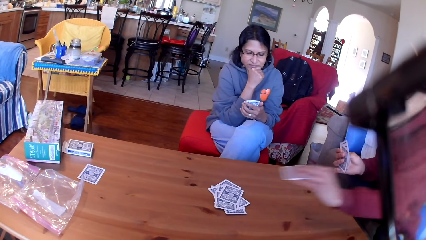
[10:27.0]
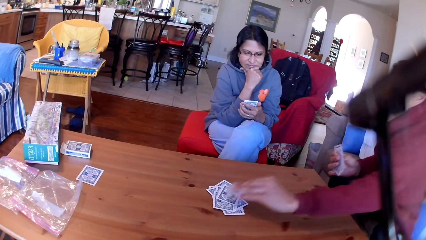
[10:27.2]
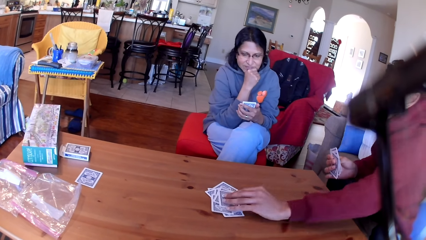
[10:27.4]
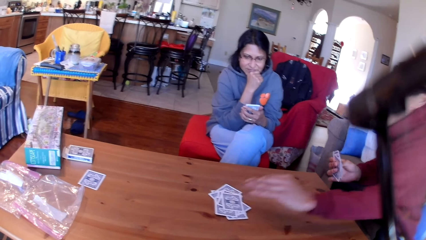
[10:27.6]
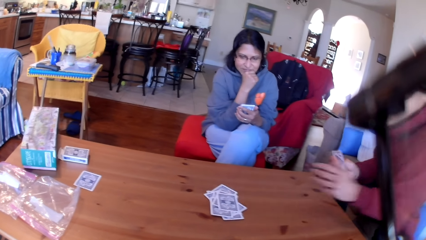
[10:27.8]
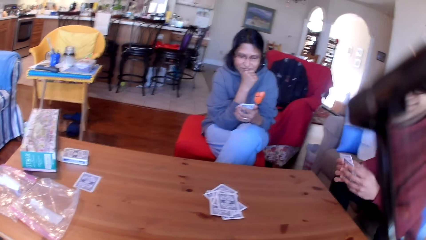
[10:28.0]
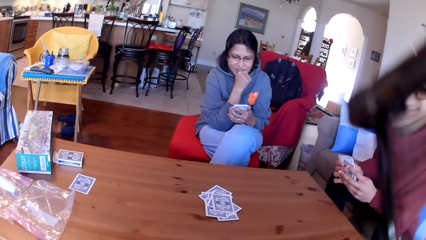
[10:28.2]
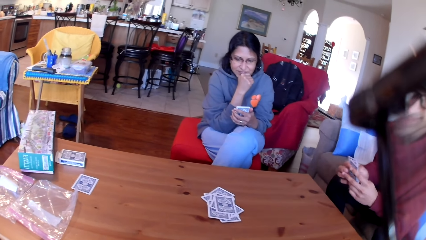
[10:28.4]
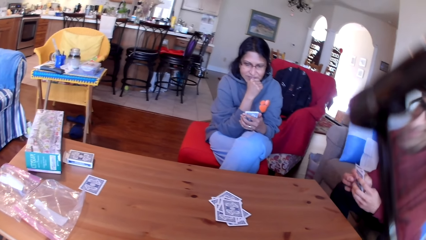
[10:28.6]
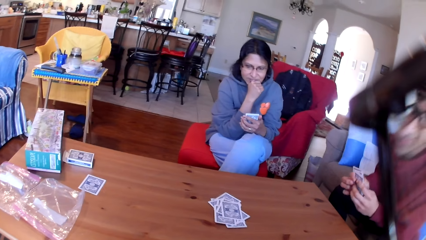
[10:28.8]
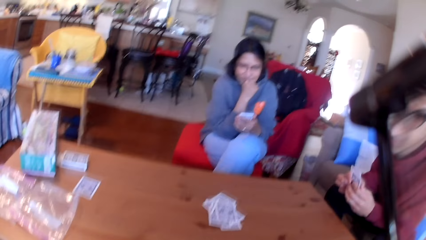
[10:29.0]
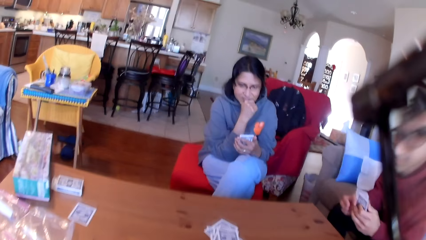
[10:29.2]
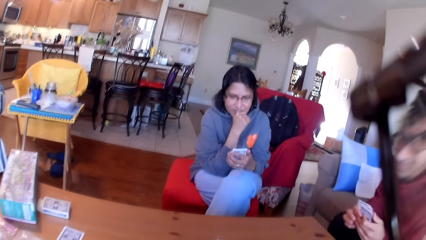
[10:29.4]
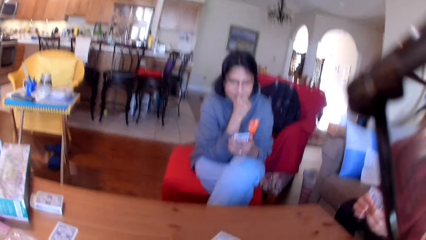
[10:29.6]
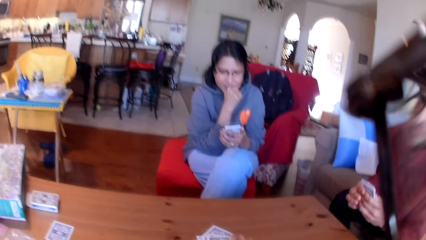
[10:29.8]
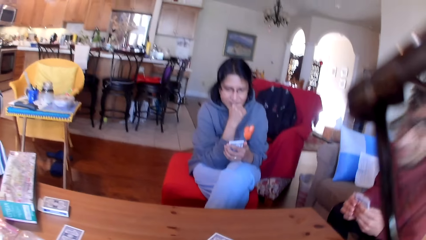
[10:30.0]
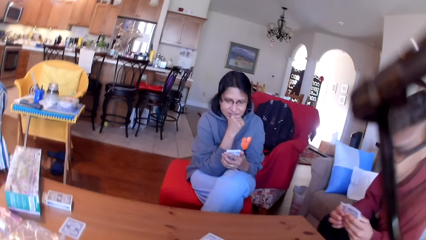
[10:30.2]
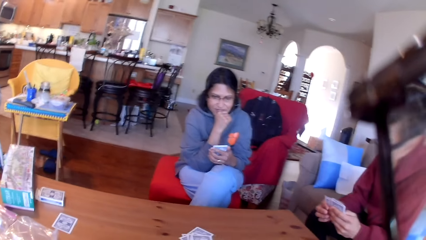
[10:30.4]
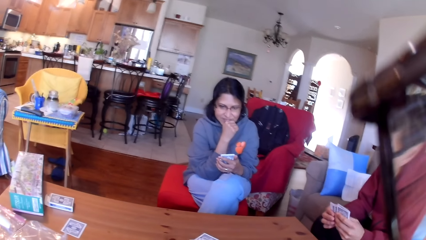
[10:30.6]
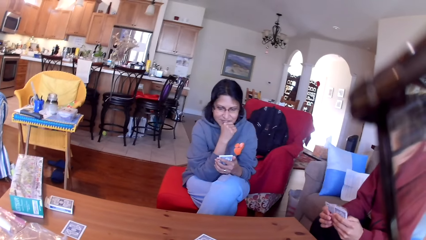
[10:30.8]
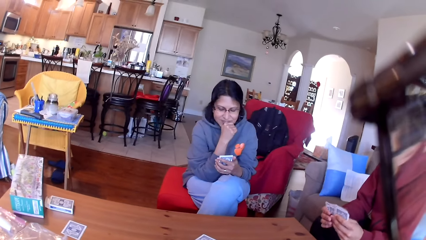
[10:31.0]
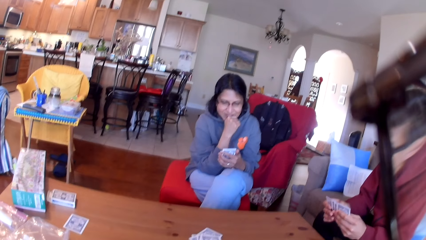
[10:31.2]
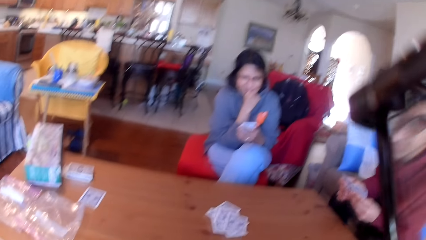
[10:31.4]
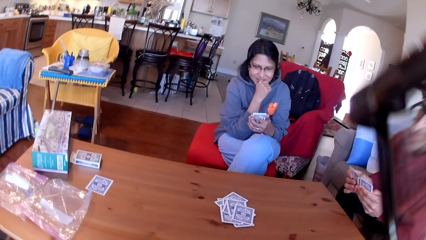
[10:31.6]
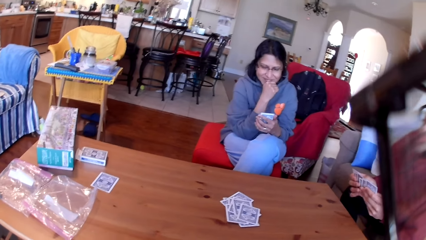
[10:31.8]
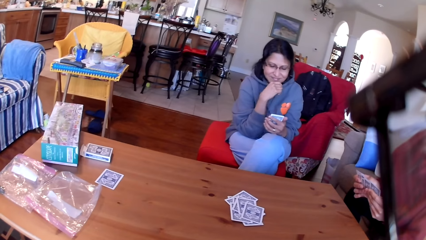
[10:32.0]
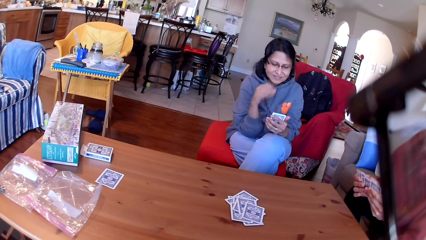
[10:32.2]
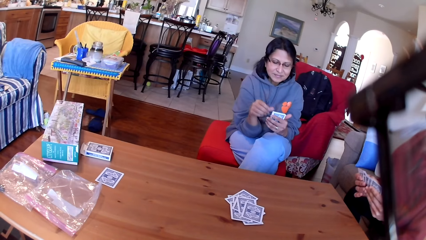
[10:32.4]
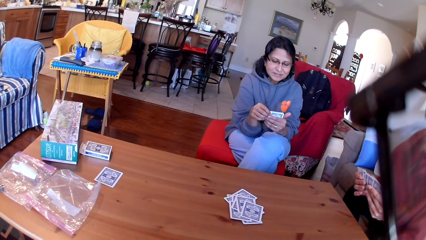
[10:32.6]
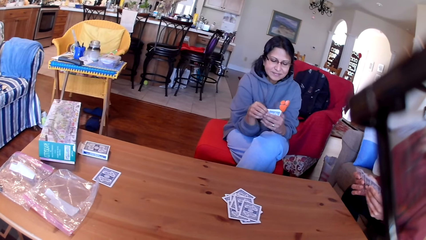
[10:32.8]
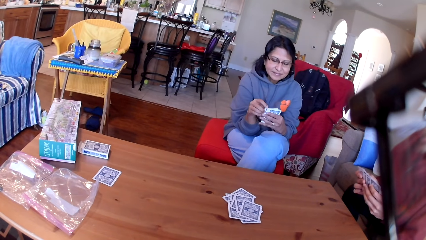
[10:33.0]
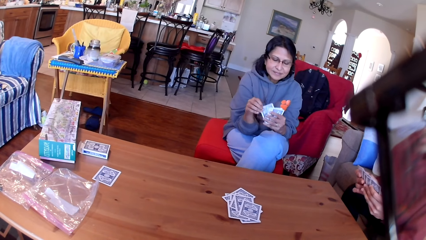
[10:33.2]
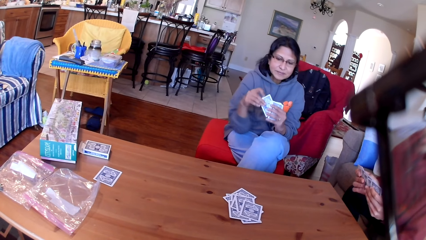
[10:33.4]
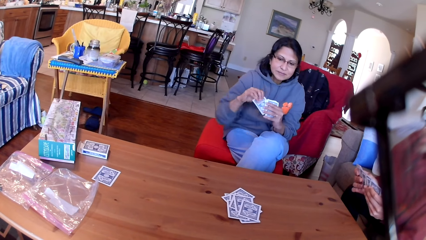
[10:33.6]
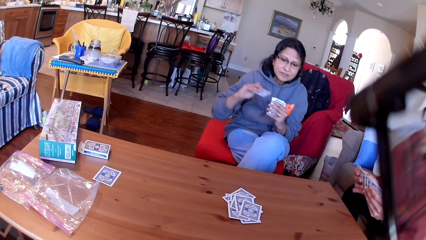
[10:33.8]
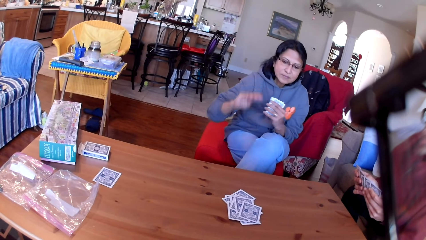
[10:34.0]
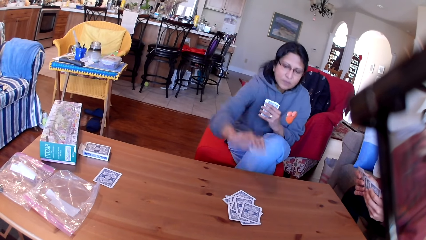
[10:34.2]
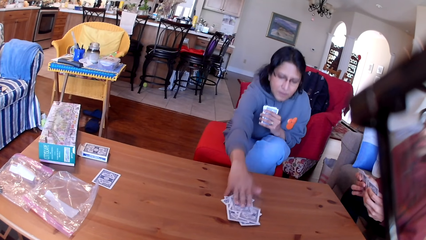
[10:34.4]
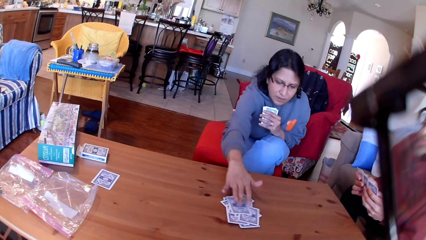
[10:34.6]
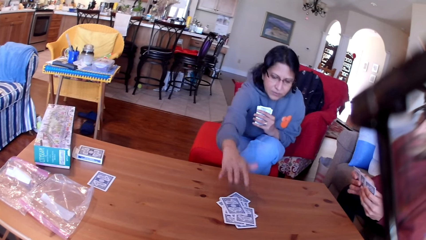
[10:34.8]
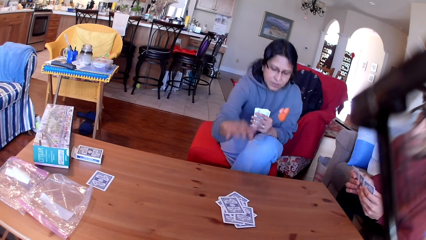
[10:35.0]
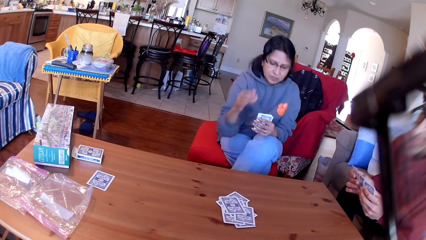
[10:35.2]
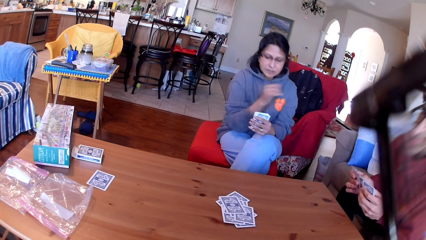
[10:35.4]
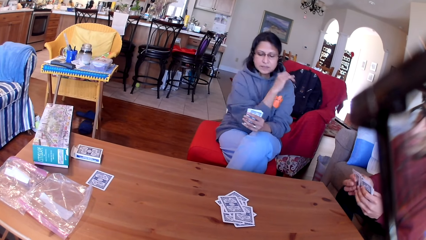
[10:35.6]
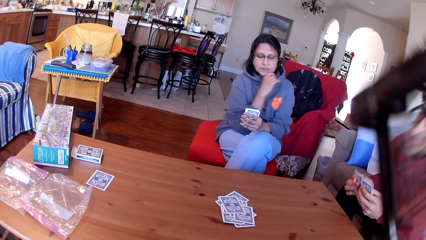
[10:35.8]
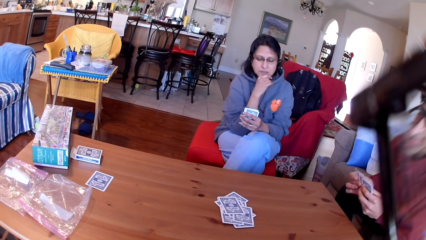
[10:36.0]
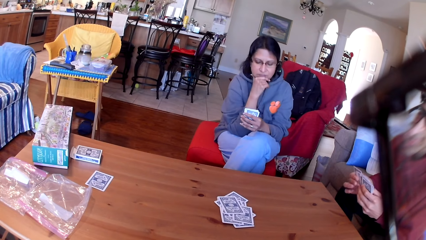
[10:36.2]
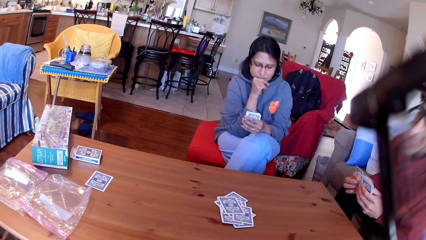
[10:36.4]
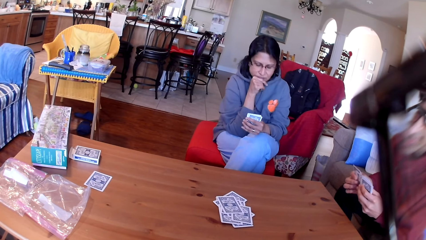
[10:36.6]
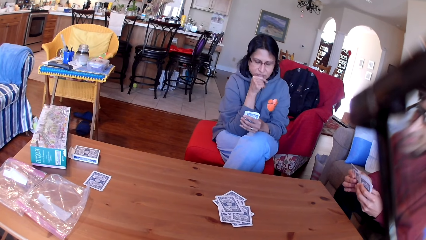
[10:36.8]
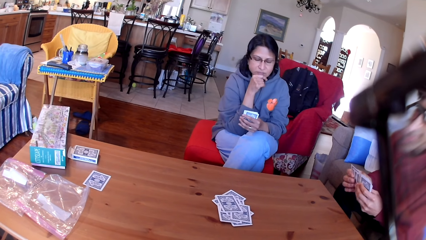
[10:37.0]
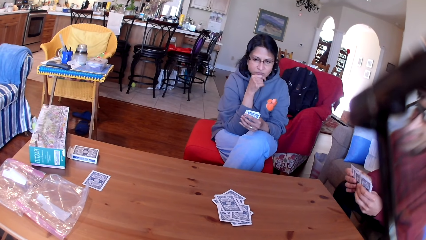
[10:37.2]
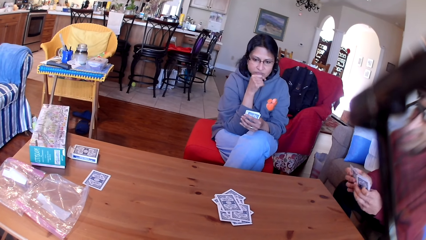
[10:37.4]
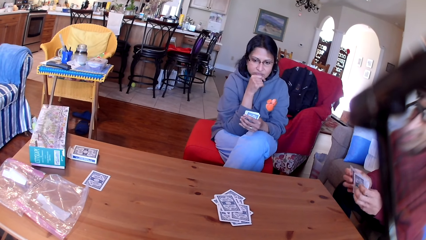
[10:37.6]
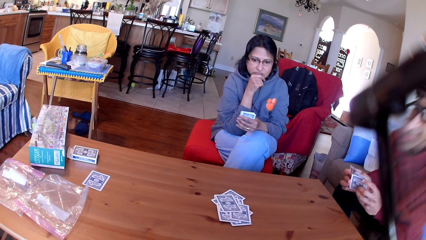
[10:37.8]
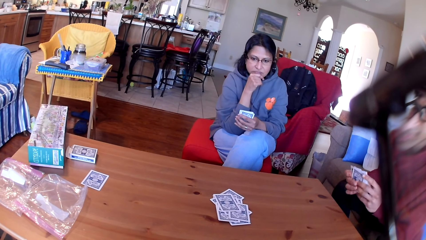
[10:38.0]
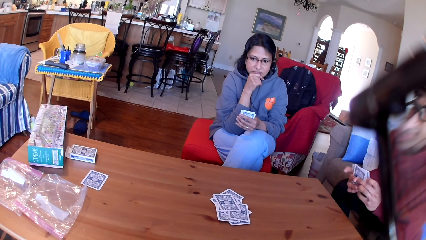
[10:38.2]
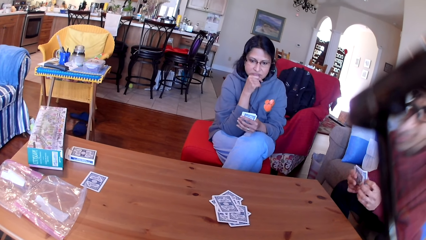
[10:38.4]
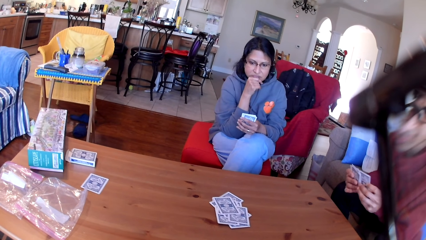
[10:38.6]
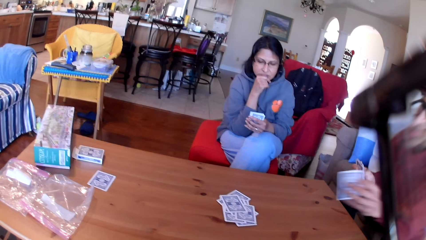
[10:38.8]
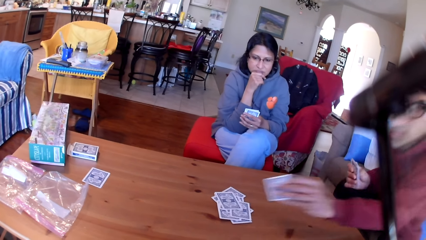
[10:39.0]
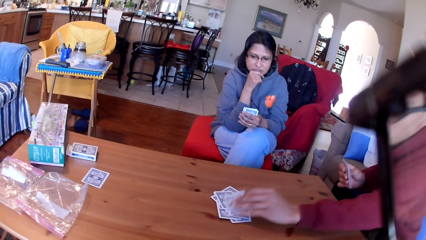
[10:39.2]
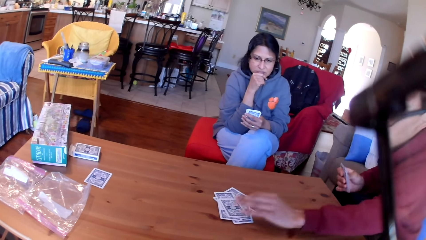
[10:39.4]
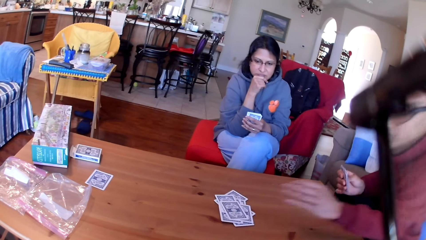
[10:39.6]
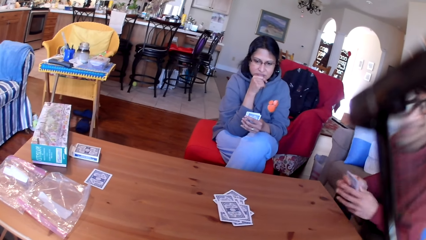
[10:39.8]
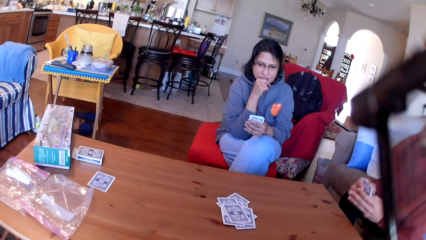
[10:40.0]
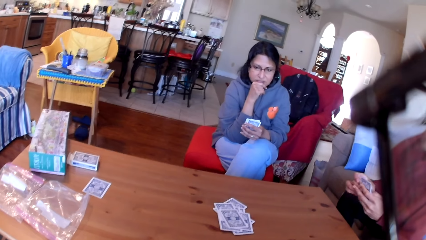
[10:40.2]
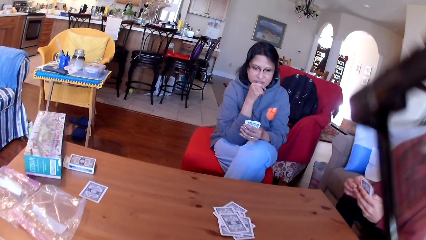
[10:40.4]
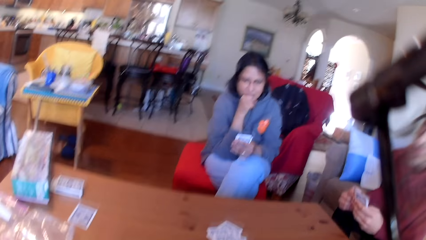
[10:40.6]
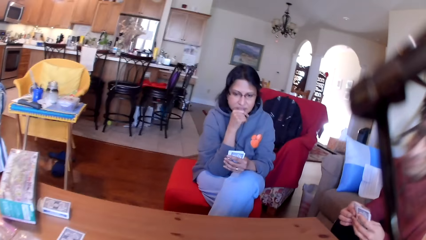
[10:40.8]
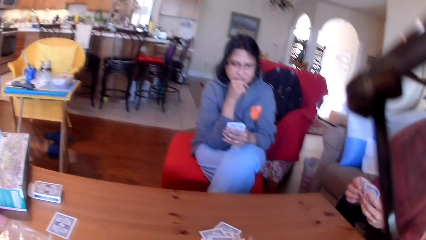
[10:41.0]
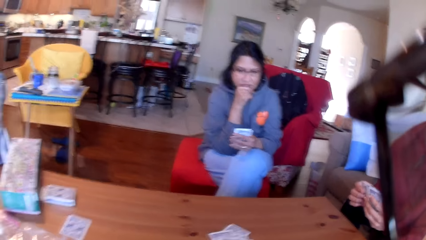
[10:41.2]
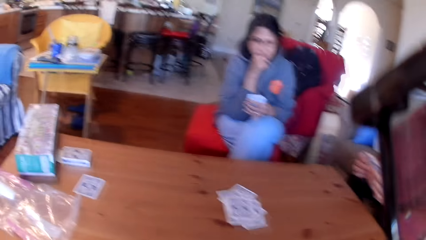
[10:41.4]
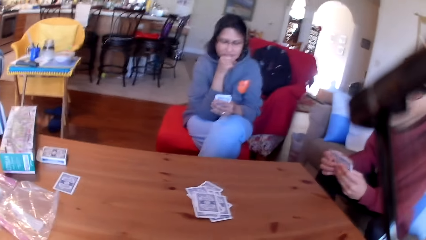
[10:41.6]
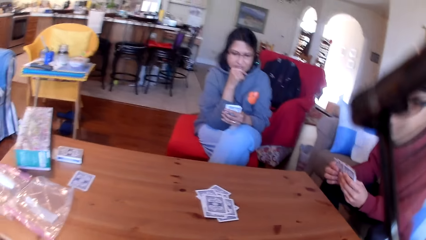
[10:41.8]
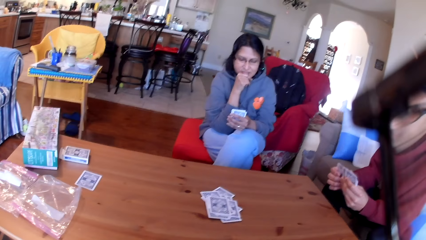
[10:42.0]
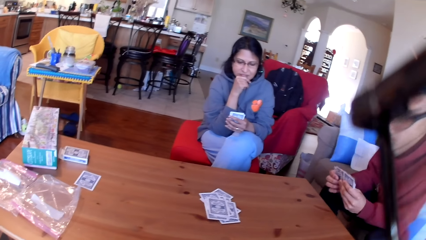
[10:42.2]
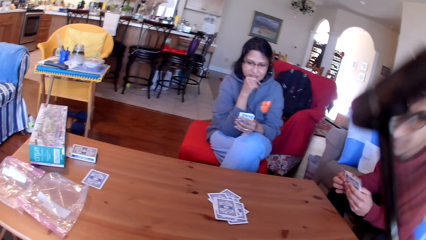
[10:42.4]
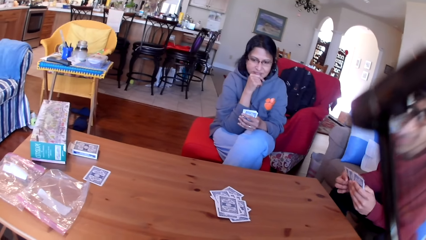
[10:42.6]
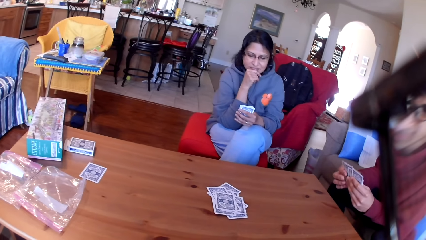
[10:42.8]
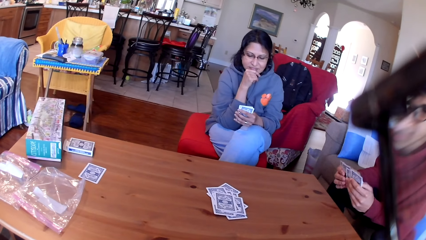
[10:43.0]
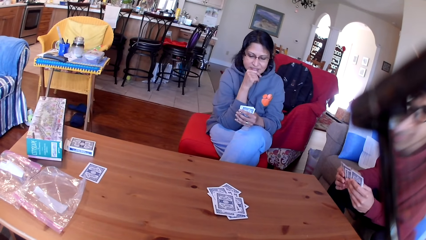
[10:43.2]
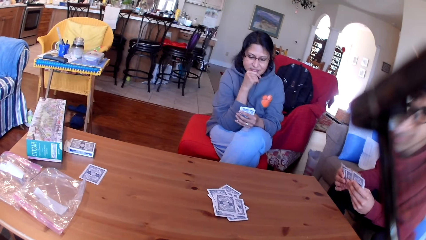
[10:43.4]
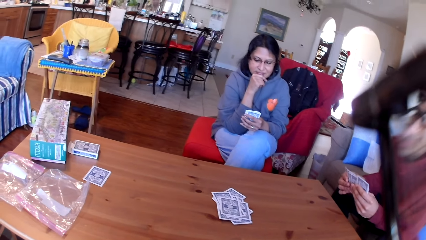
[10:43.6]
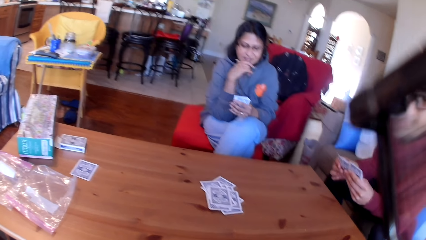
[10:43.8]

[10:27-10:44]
A man places a card on the table. A woman places a card on the table. The man places a card on the table.
